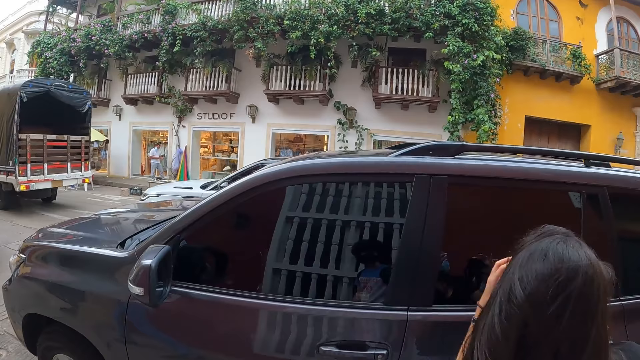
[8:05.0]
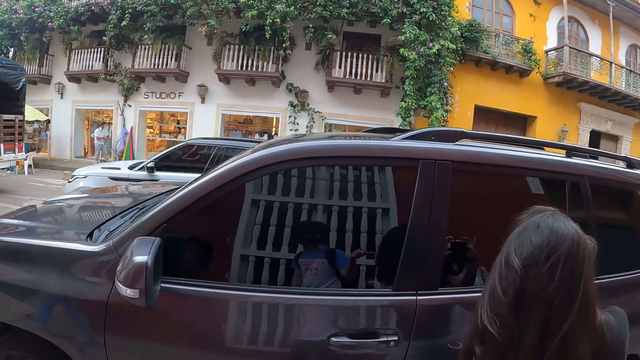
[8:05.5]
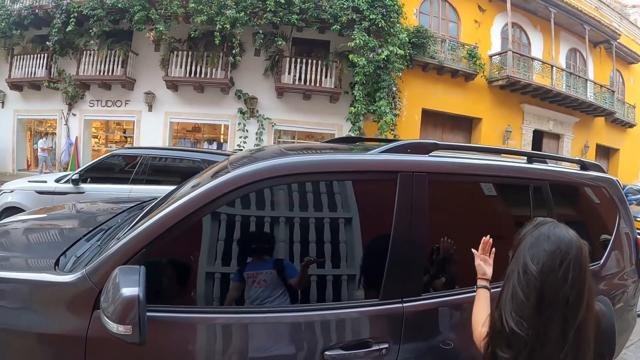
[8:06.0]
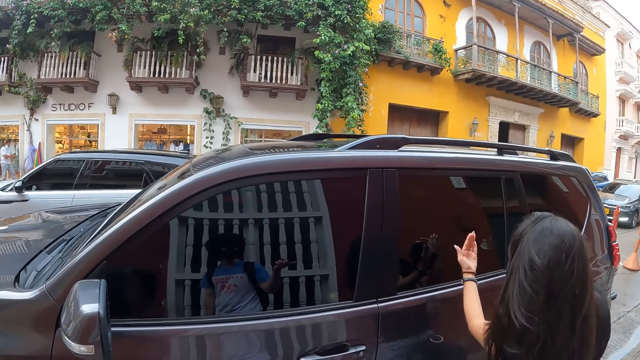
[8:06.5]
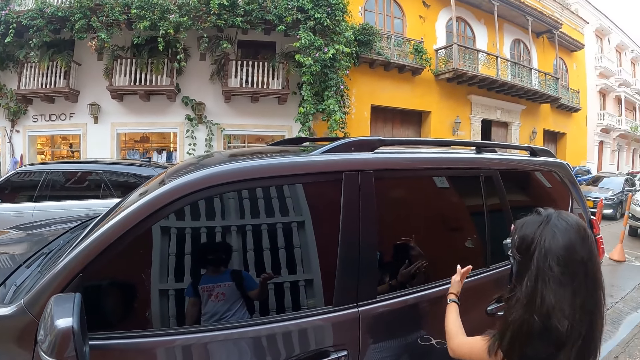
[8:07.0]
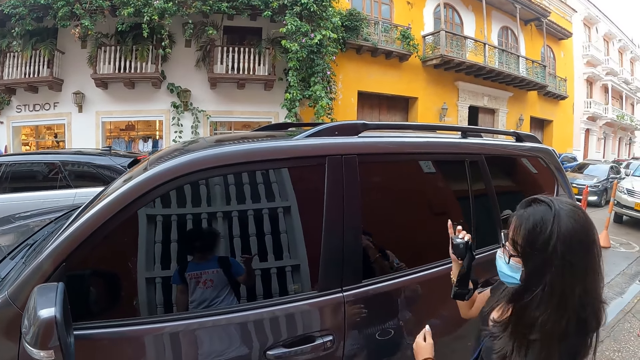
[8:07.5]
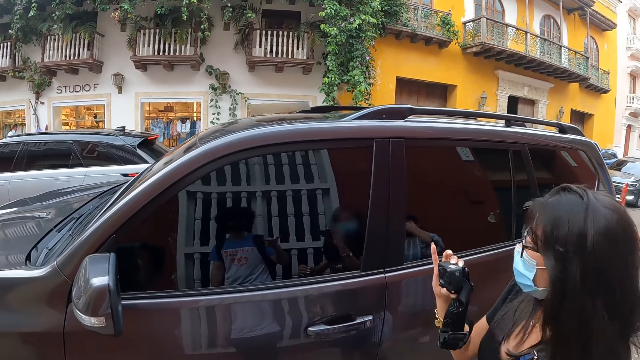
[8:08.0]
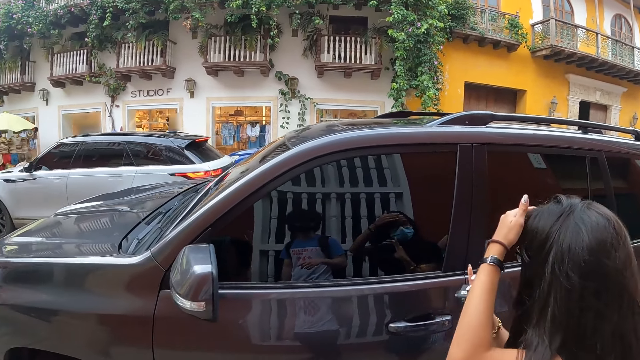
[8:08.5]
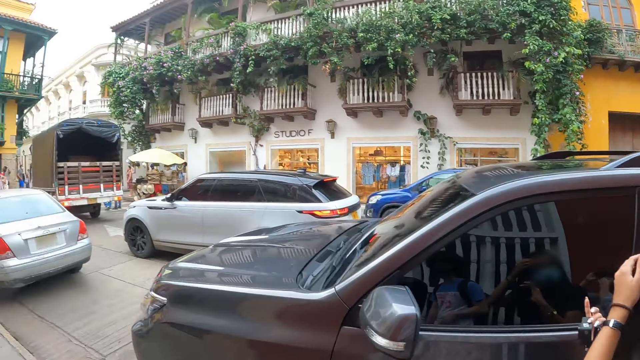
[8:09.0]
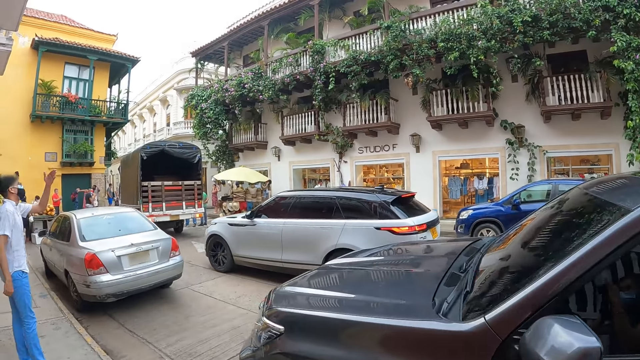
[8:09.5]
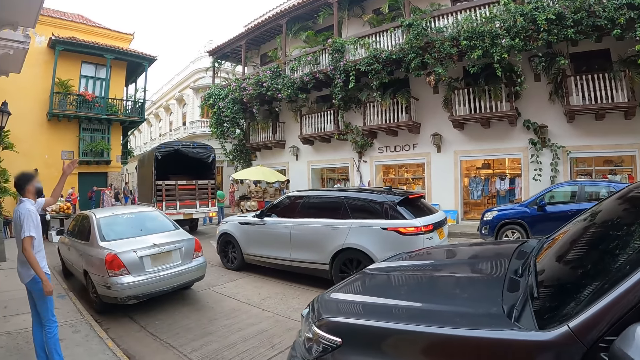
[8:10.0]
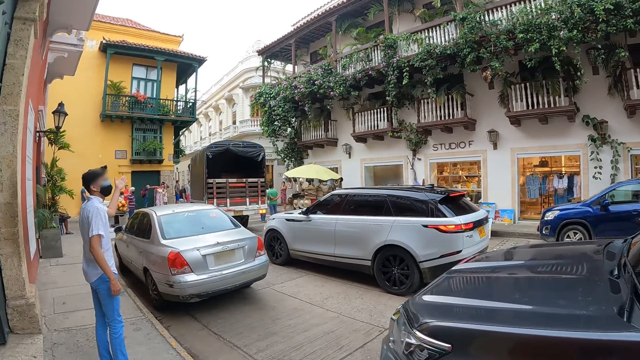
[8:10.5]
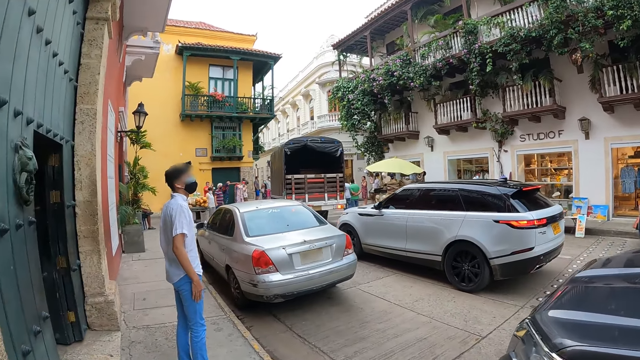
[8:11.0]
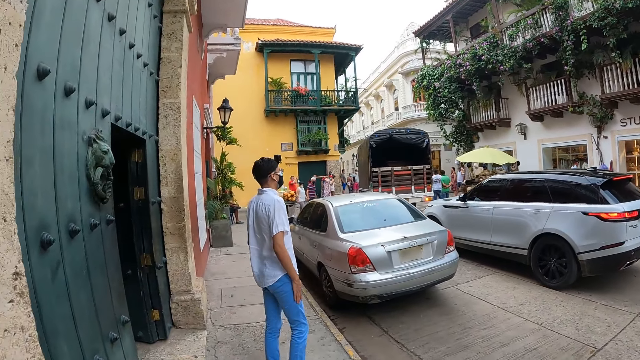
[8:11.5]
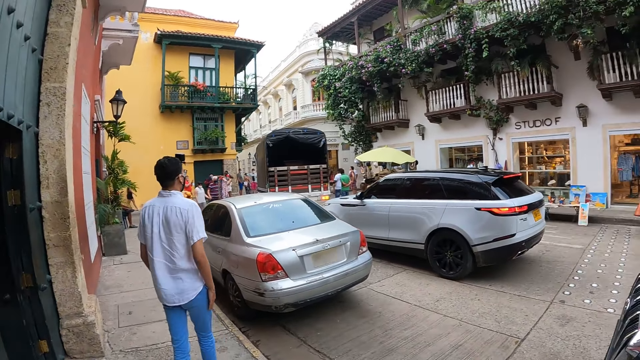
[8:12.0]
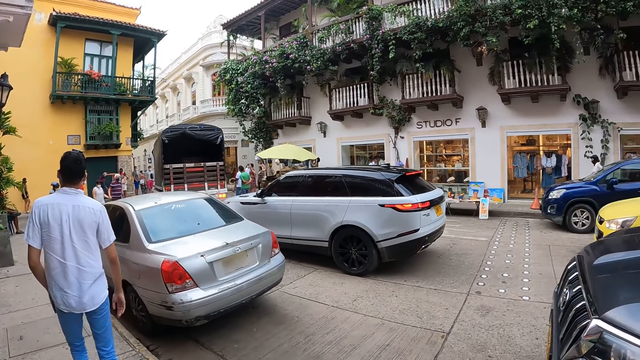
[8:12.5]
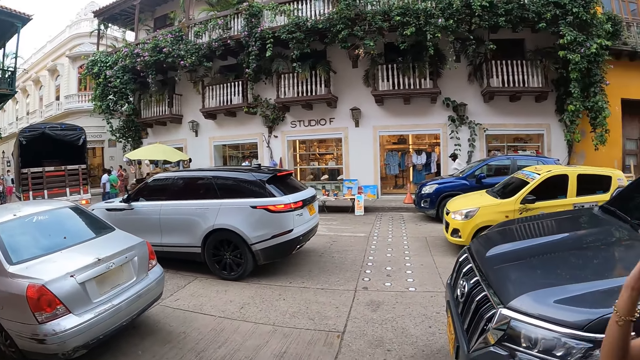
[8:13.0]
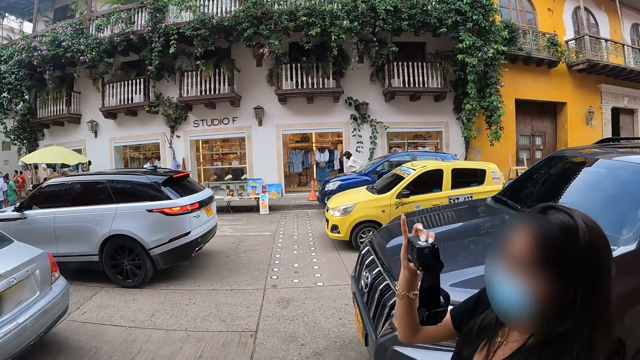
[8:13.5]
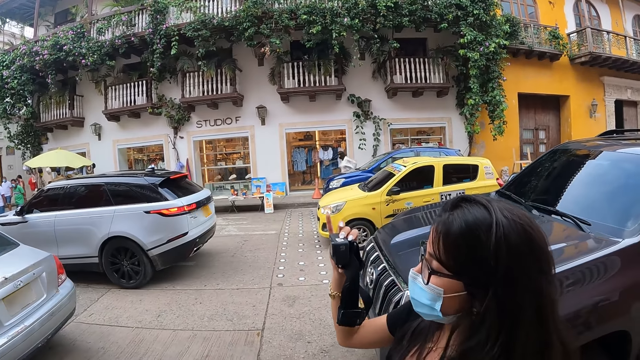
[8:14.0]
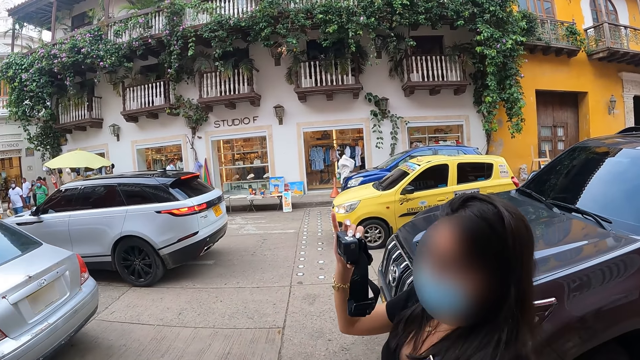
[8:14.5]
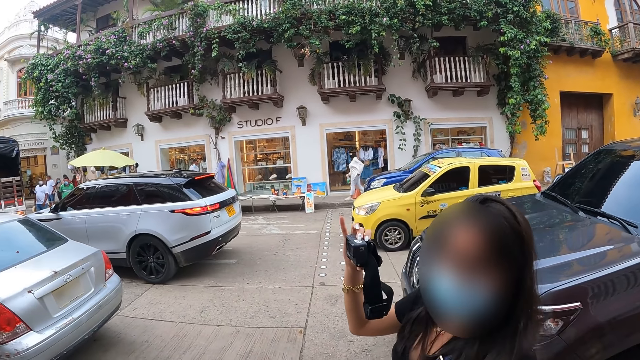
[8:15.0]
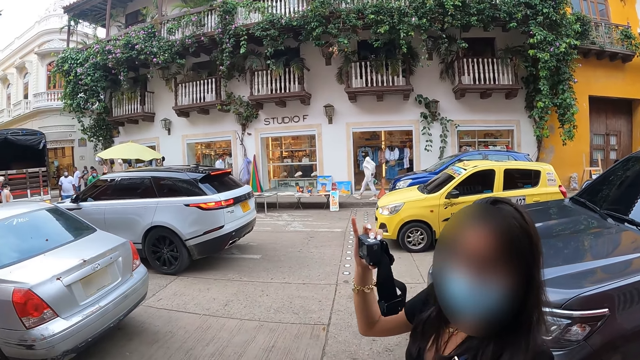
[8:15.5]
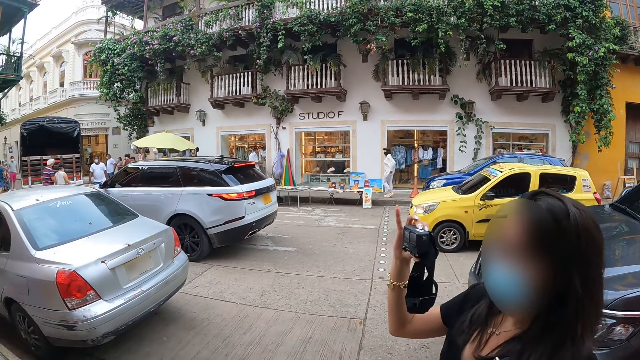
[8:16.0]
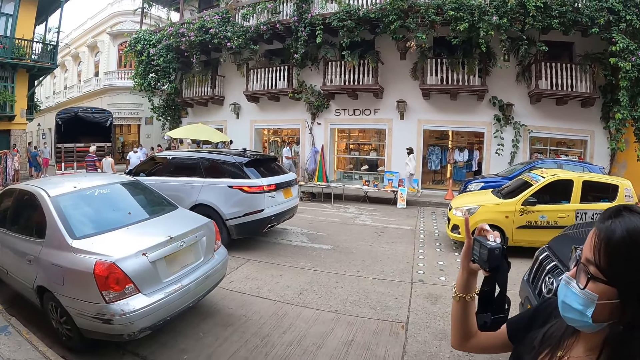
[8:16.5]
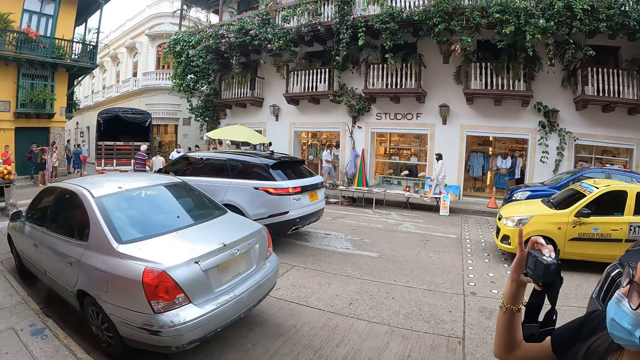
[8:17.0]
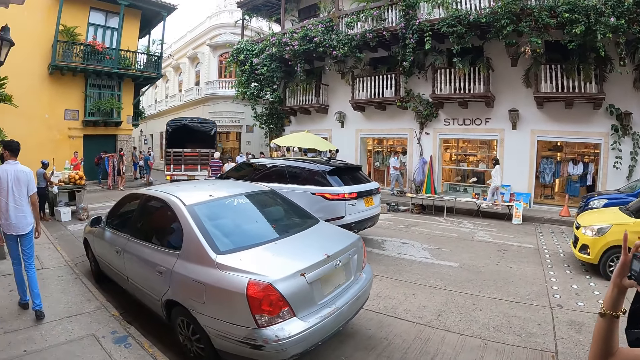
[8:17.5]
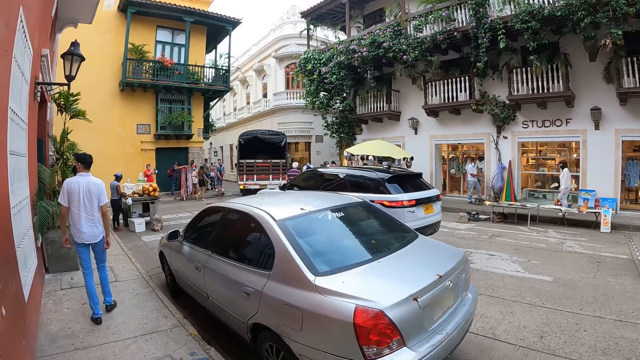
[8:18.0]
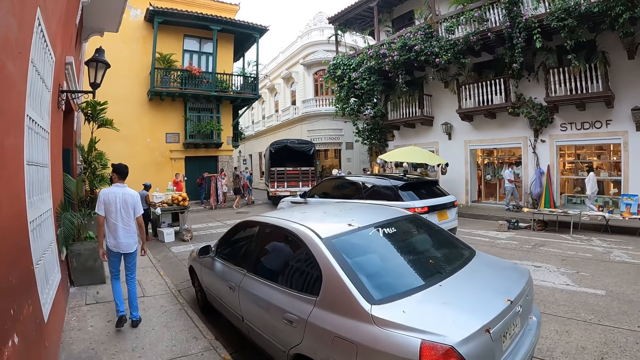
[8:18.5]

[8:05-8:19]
A lady stares at a car window and places her left hand on a car. The camera wearer converses with the lady. The lady stares at the camera wearer.

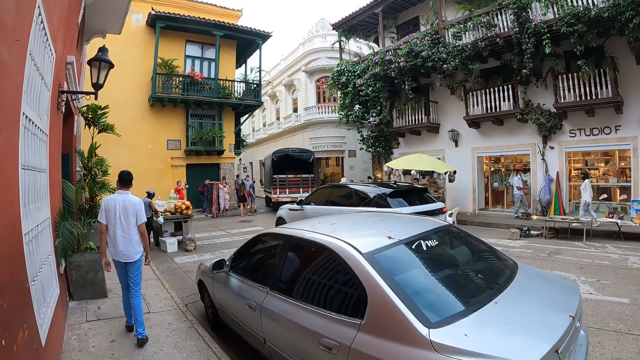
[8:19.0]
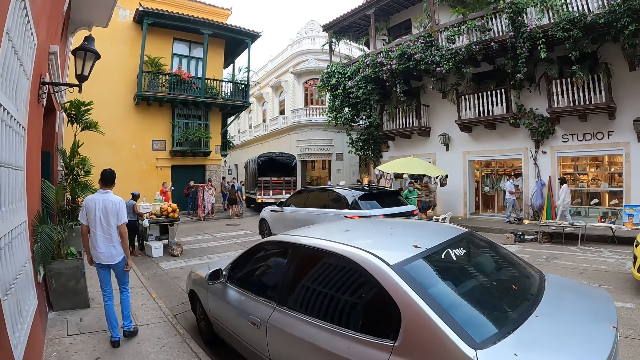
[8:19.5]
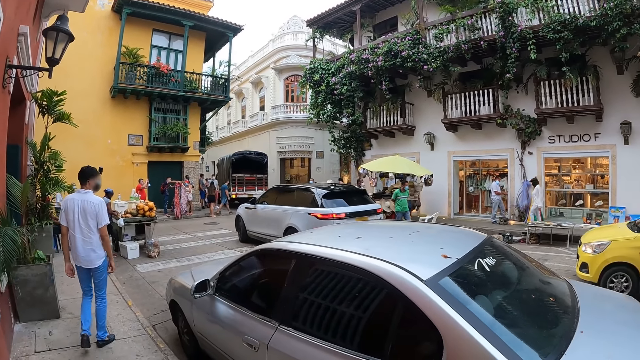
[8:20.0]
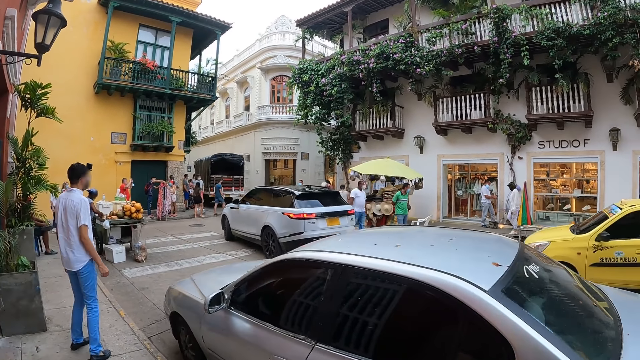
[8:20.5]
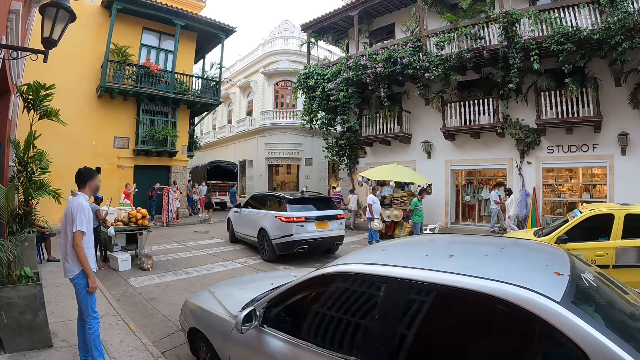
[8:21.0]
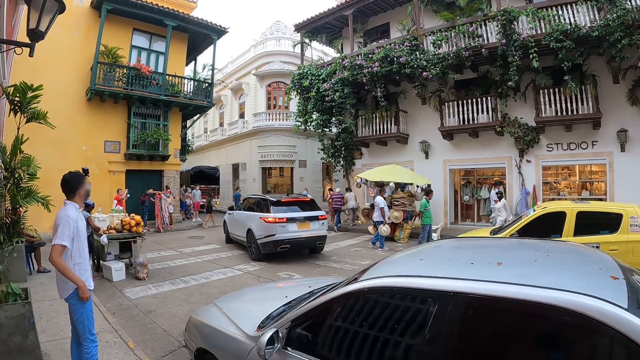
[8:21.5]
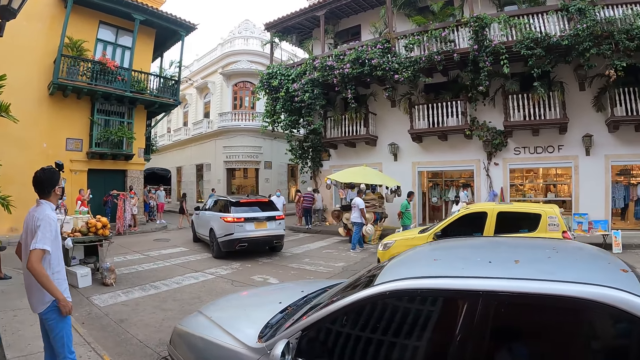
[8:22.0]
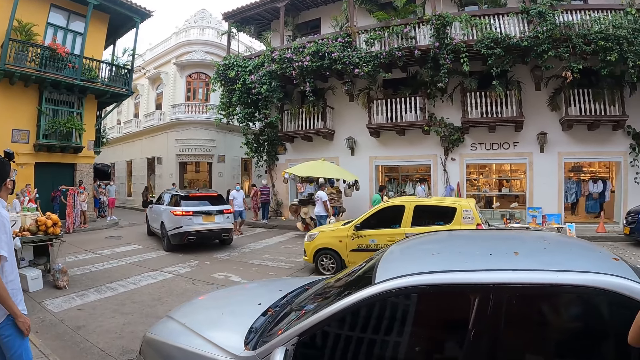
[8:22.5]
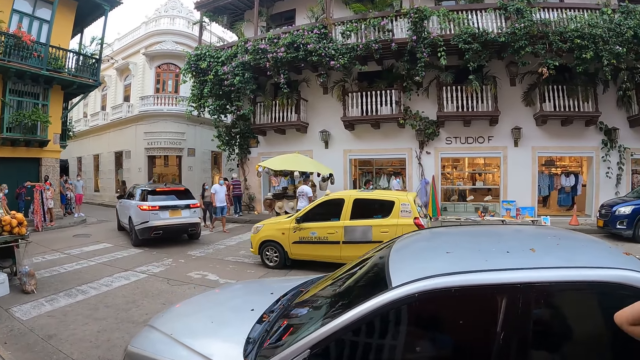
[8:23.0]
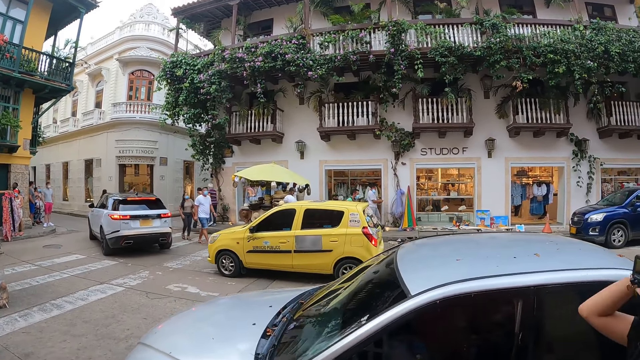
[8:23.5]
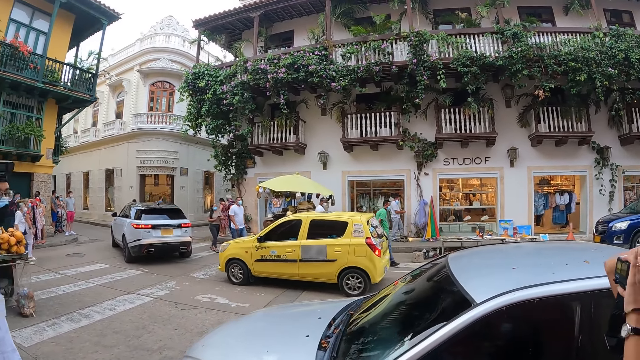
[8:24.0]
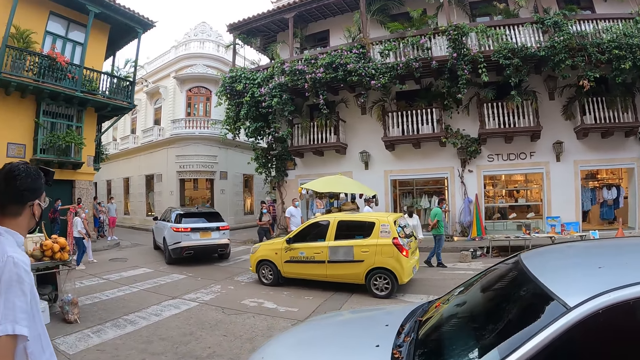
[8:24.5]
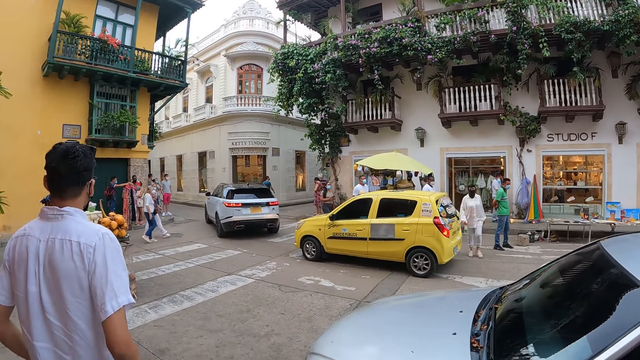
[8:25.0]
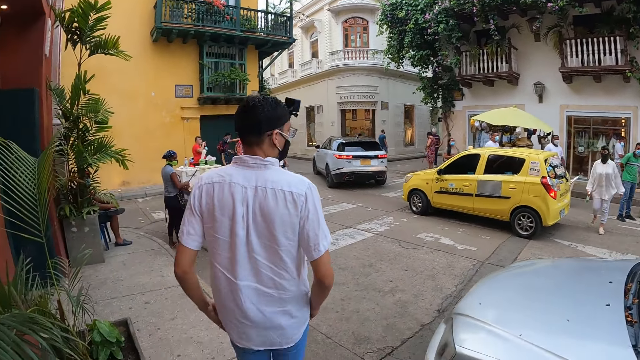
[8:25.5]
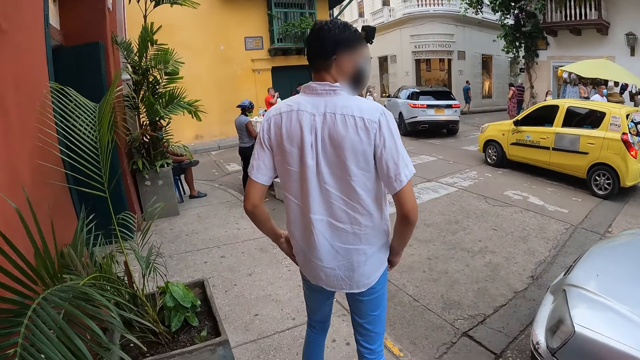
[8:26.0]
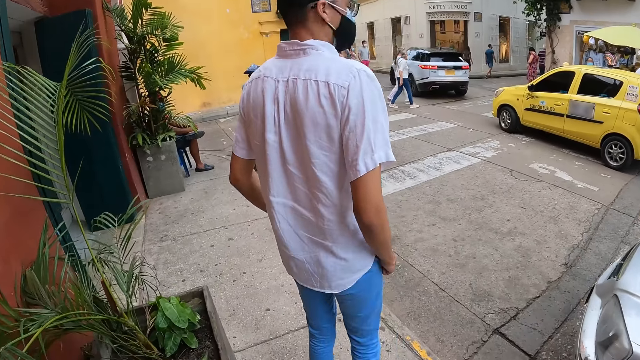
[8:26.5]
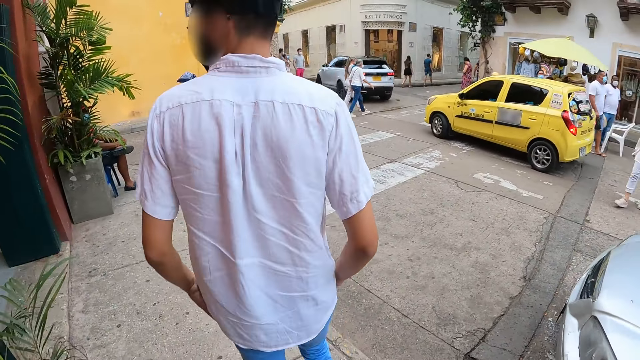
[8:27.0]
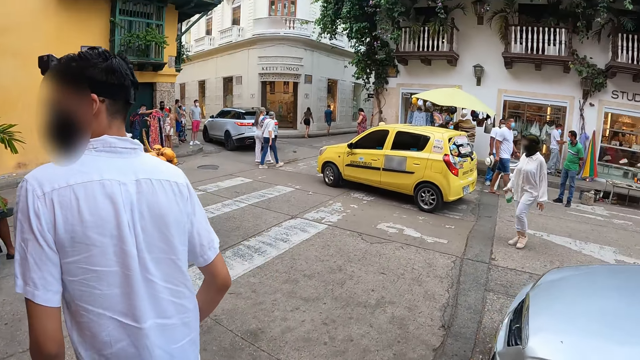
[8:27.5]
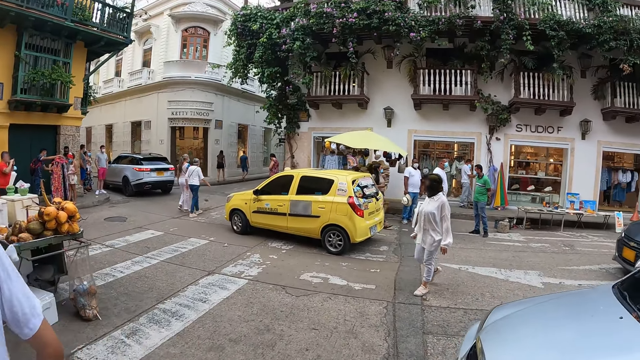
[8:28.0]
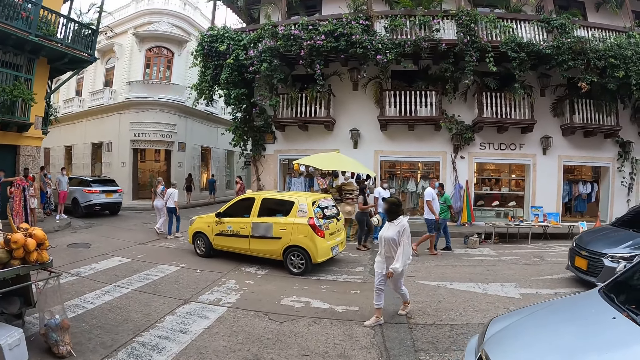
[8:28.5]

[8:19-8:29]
The yellow car drives past the camera wearer and the group of people.
